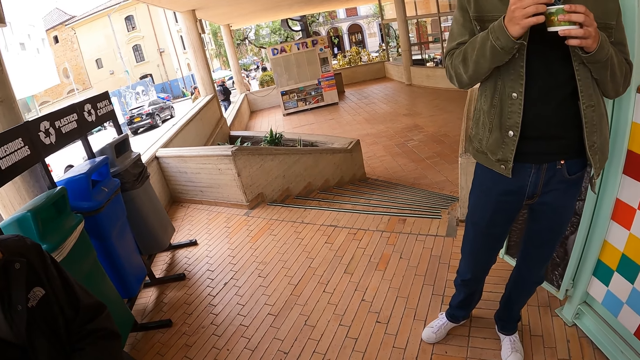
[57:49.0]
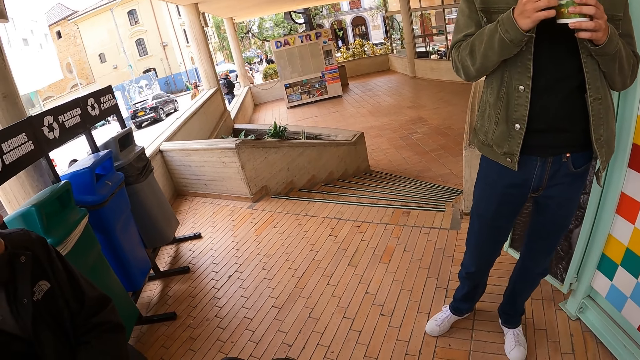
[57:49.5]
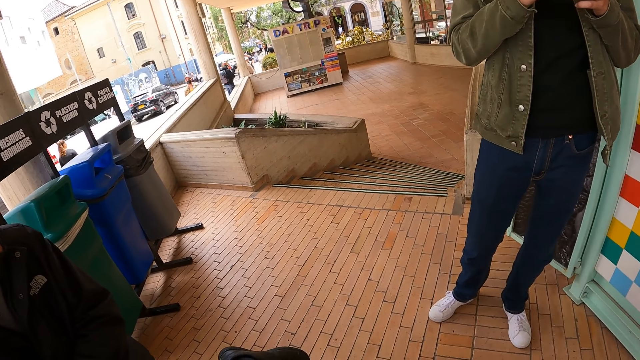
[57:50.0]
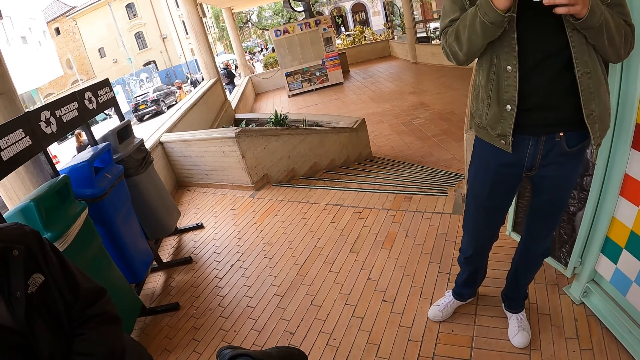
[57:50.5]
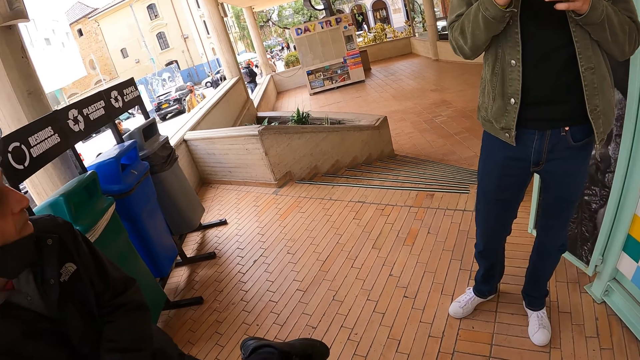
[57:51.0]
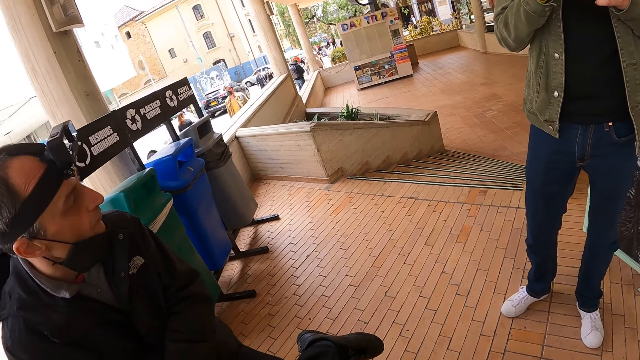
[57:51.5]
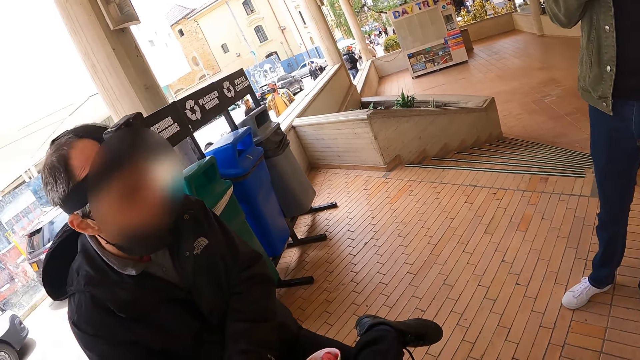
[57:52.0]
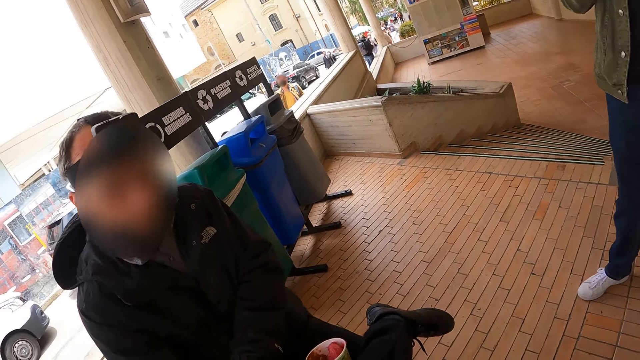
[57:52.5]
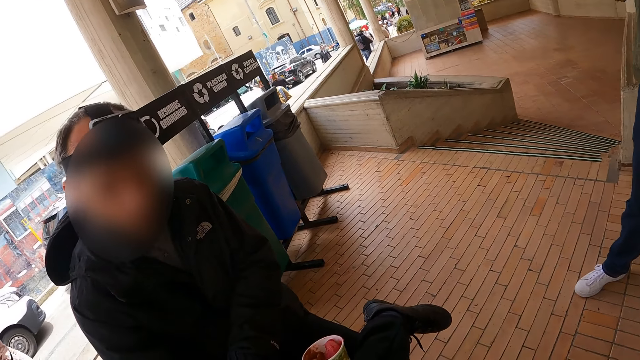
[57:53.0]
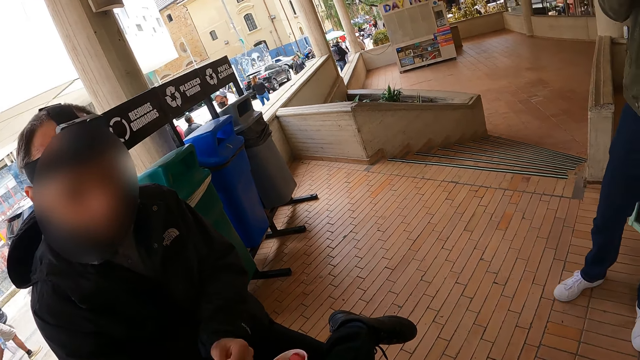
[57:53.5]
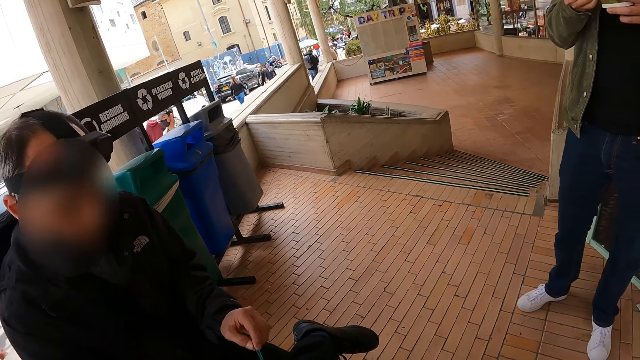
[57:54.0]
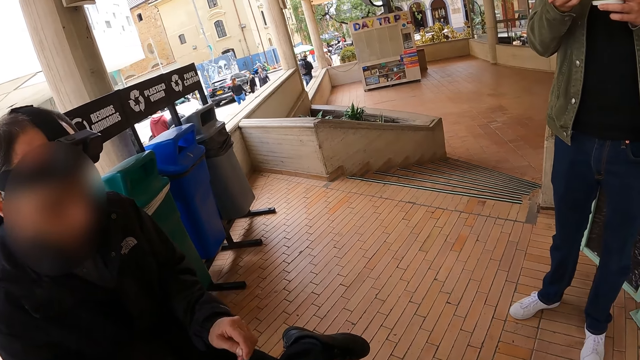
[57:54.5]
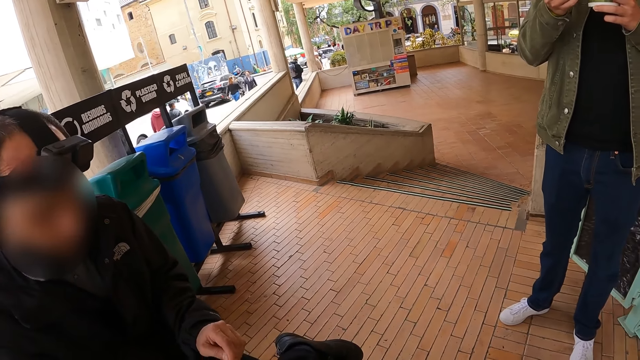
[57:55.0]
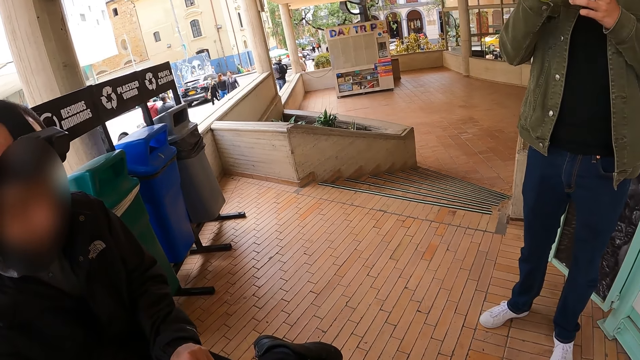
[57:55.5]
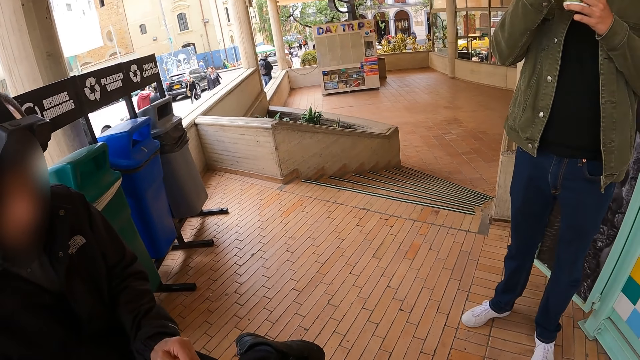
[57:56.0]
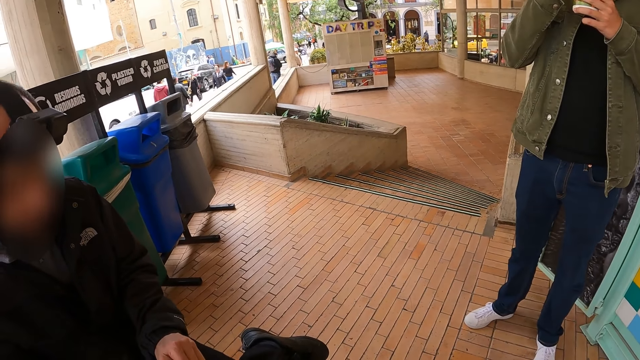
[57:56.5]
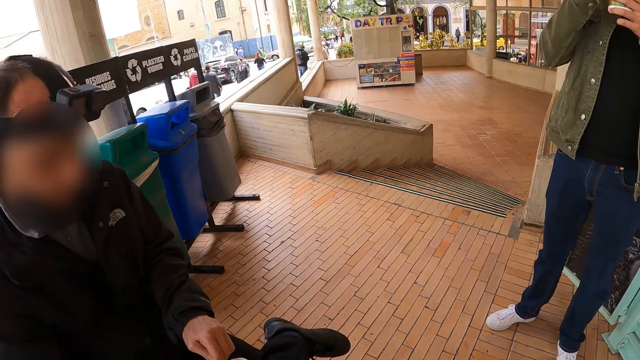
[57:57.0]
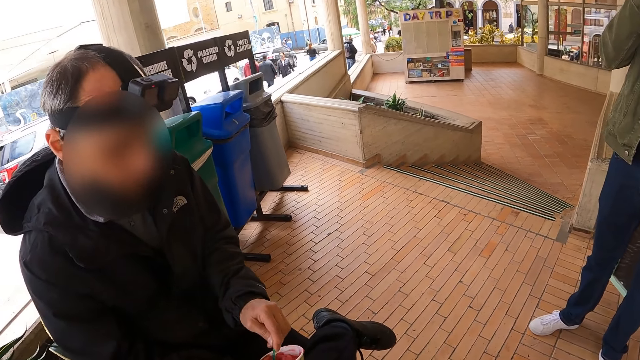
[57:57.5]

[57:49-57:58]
The camera wearer looks around. They talk to a person.

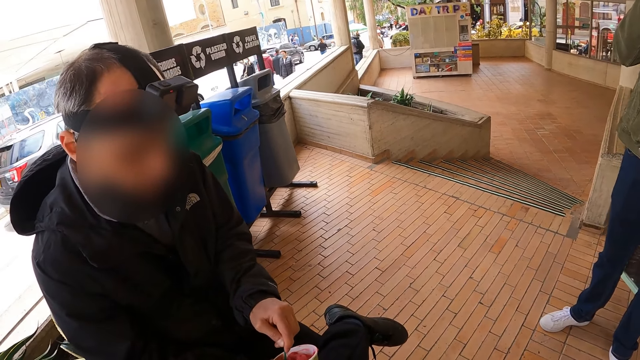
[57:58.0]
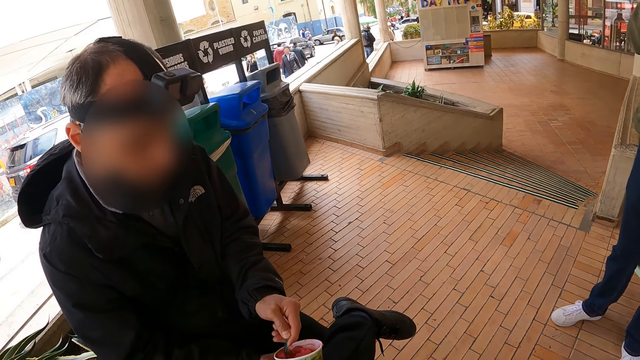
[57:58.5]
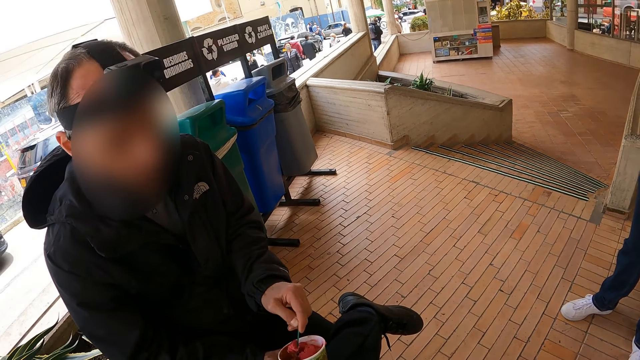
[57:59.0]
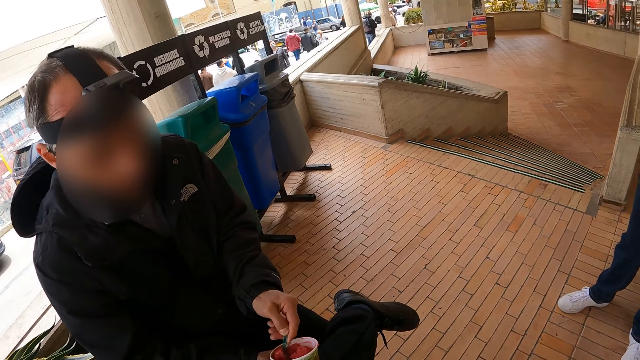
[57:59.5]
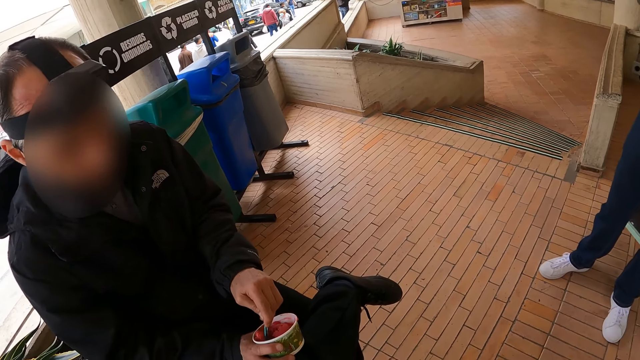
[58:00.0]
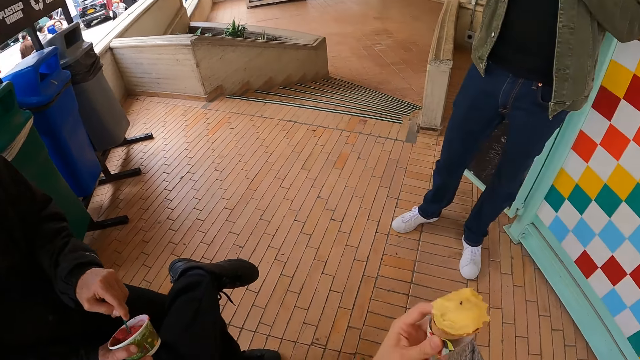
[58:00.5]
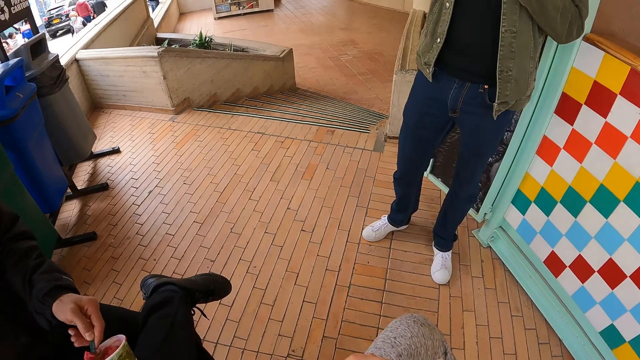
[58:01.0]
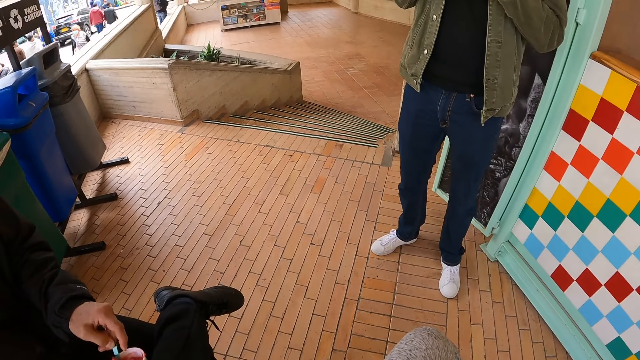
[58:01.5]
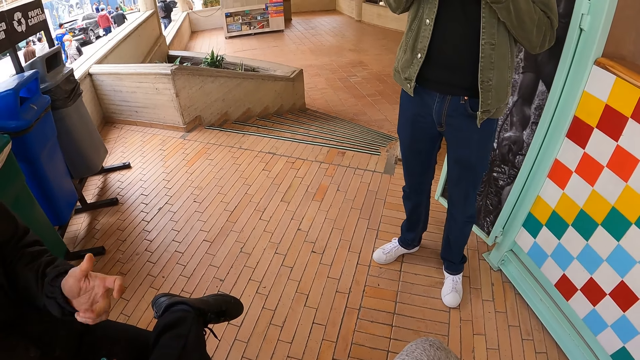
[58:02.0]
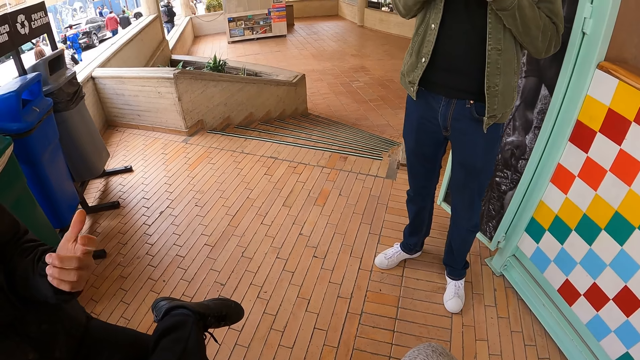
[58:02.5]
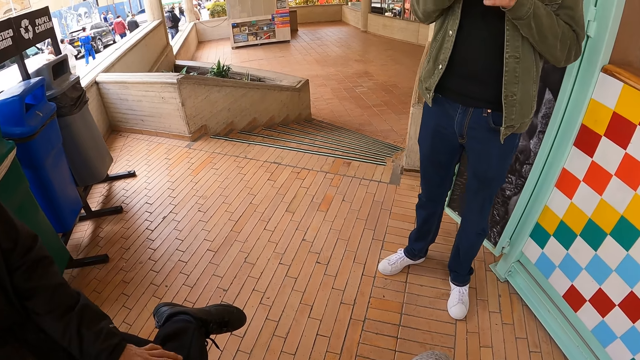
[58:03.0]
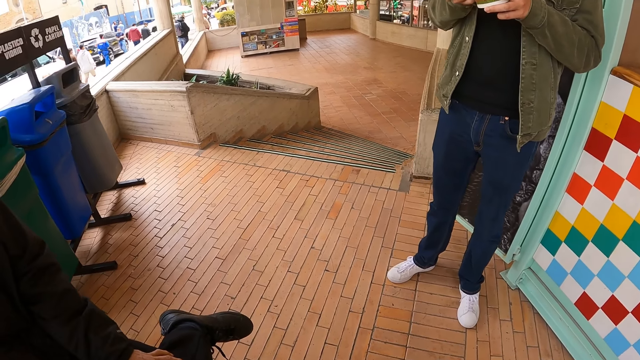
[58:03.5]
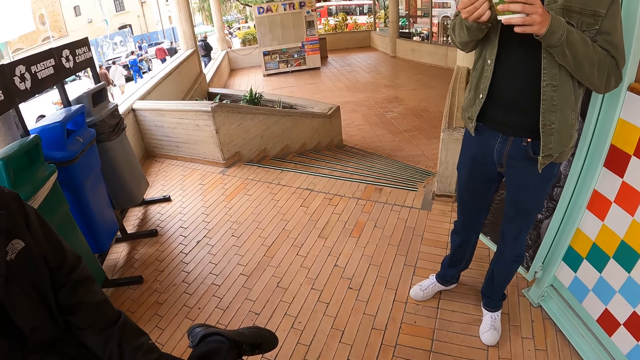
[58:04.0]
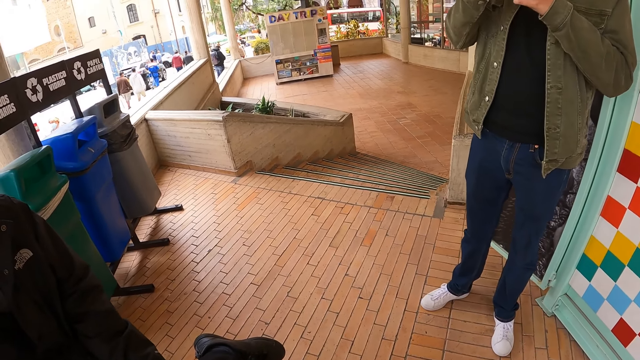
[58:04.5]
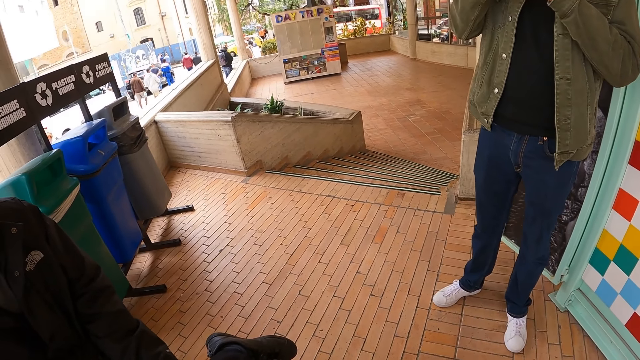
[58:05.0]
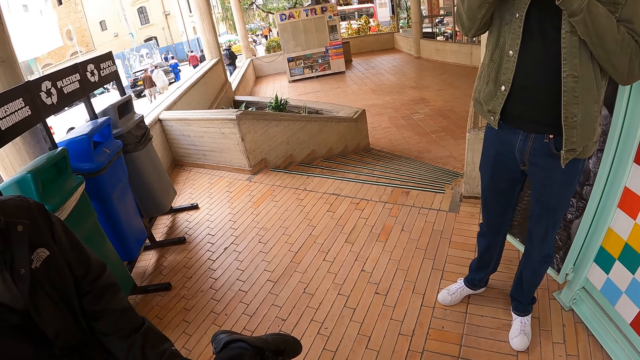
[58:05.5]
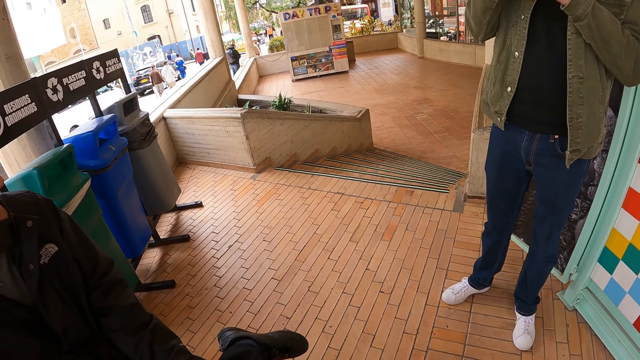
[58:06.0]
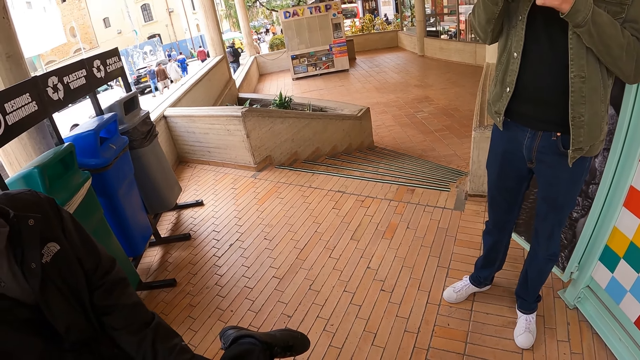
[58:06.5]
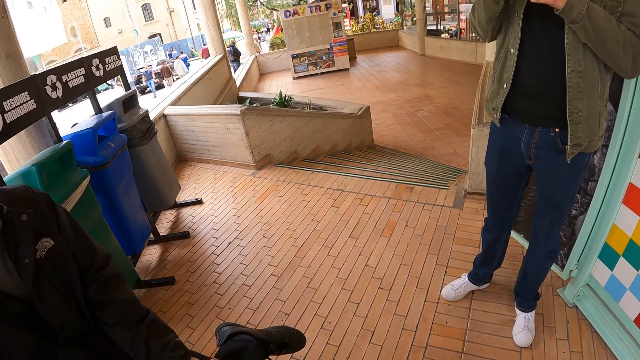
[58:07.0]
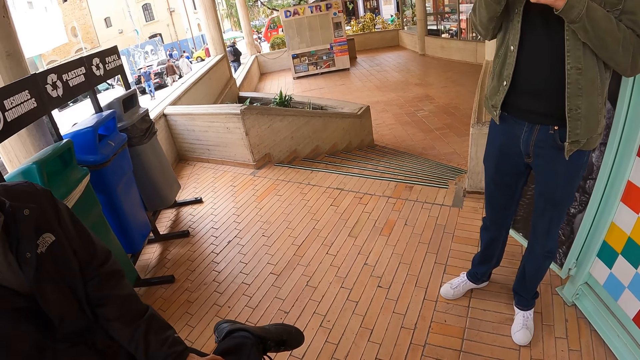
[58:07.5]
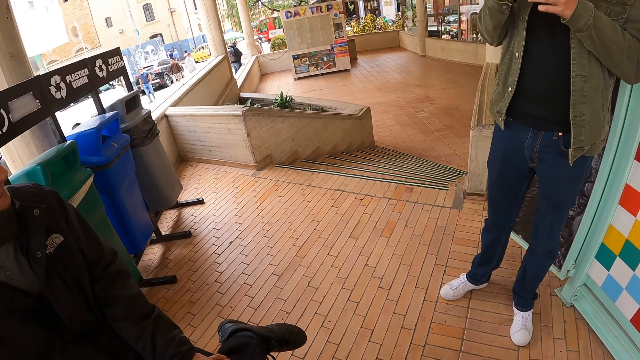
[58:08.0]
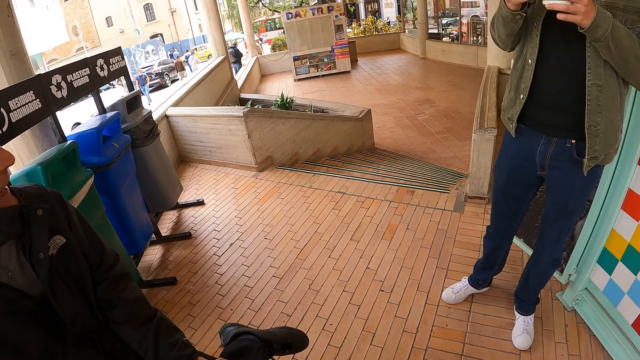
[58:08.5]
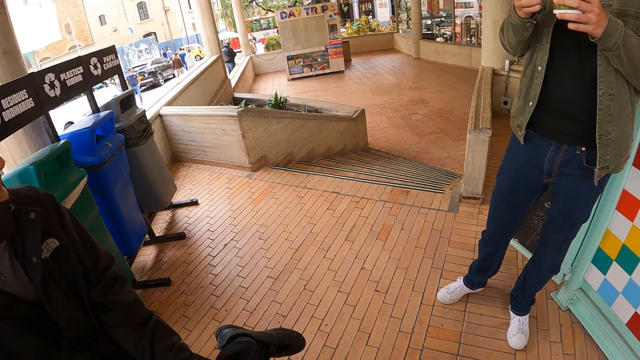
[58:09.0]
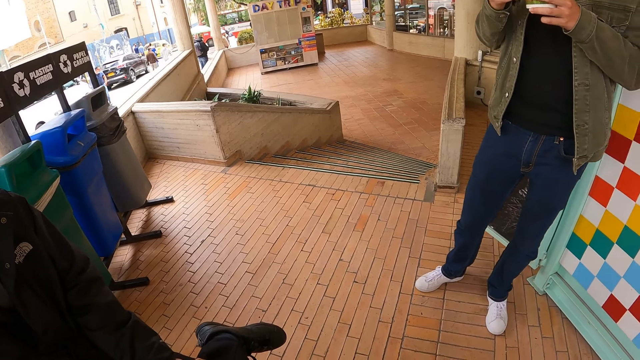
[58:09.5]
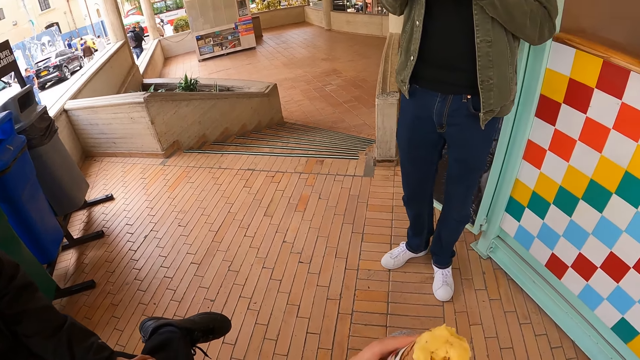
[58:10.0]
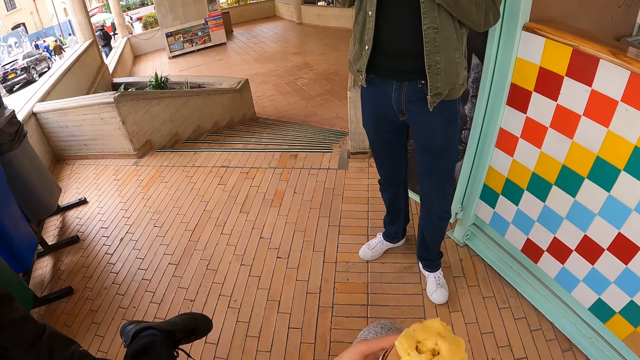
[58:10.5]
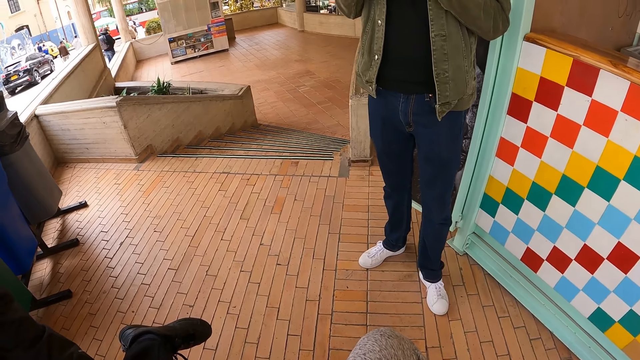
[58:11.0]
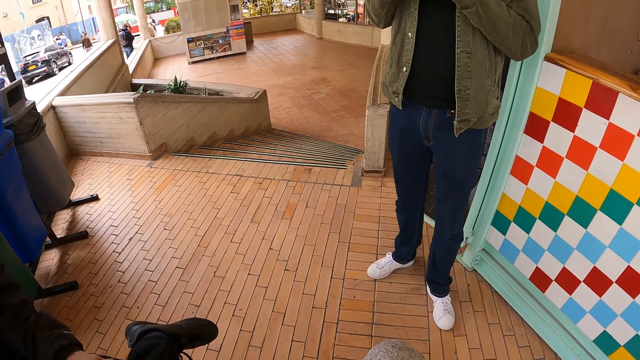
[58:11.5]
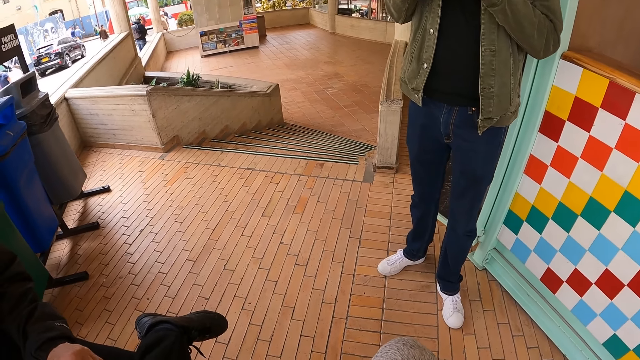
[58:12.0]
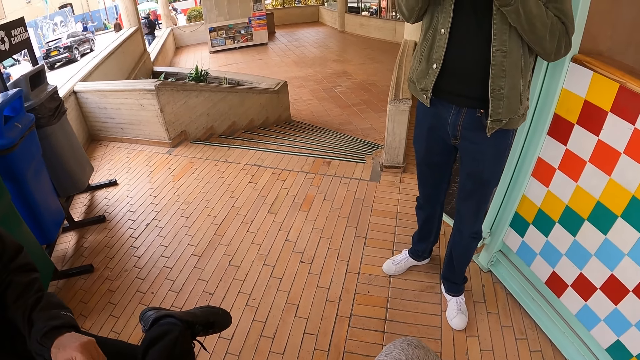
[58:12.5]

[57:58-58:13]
A person scoops ice cream. The camera wearer raises an ice cone. They move the ice cream with the left hand. The person scoops the ice cream. The person moves a hand. Another person eats the ice cream. The camera wearer looks around. They talk to the first person. They raise the ice cone. They look around.
